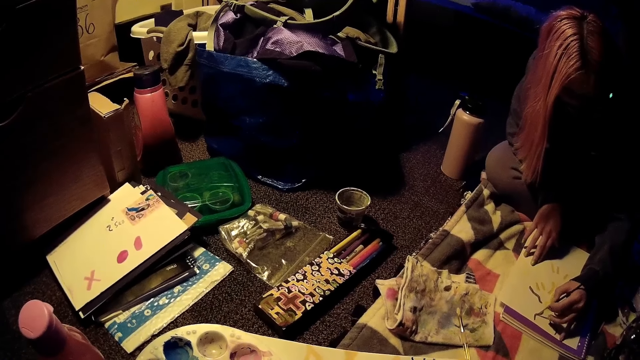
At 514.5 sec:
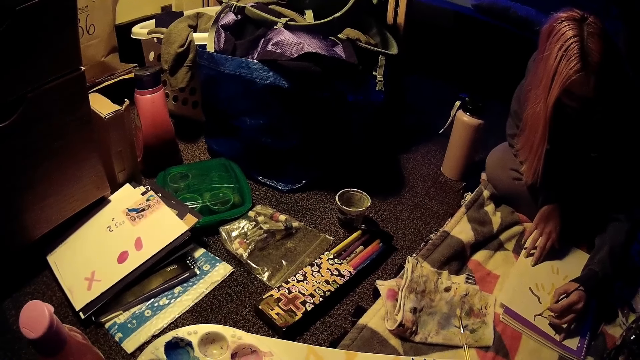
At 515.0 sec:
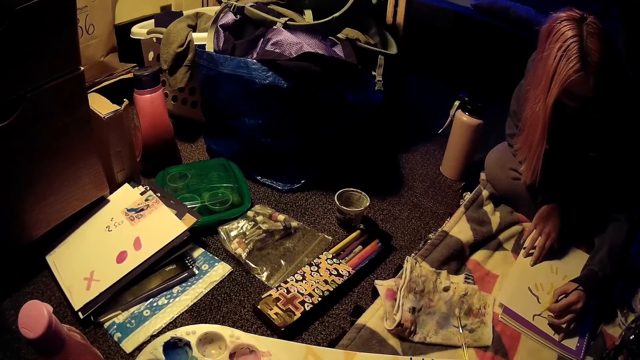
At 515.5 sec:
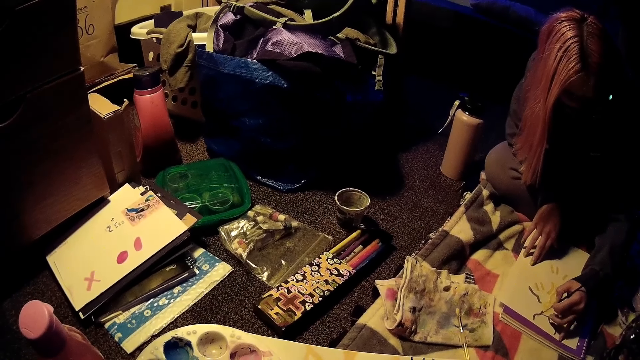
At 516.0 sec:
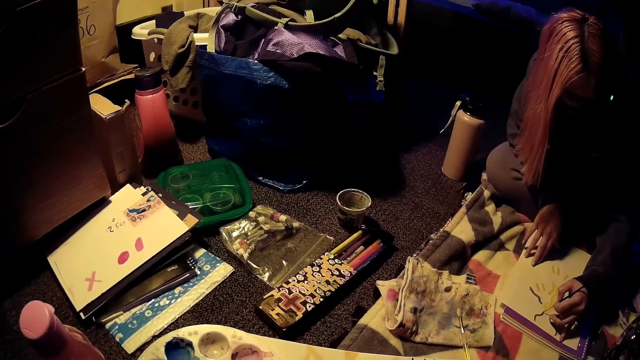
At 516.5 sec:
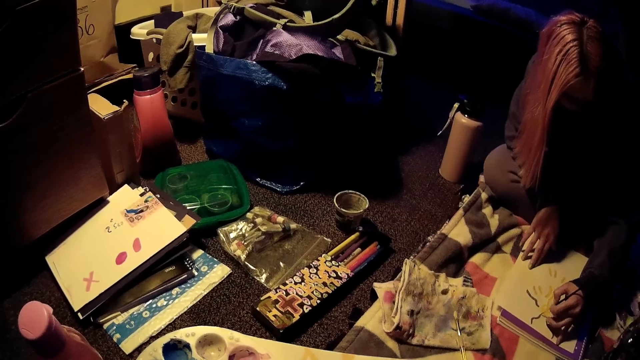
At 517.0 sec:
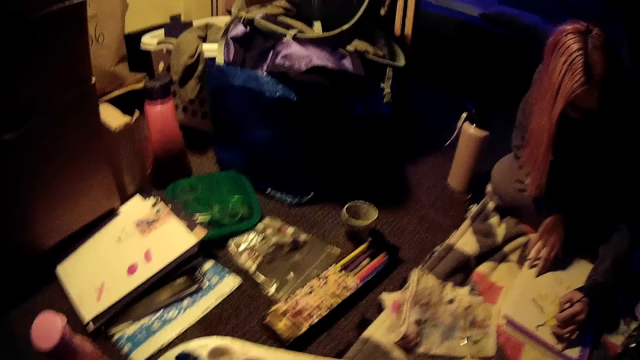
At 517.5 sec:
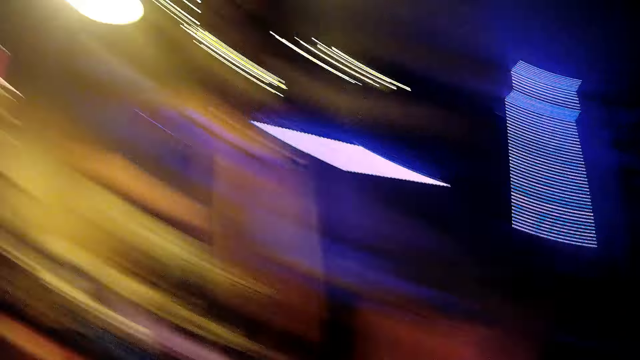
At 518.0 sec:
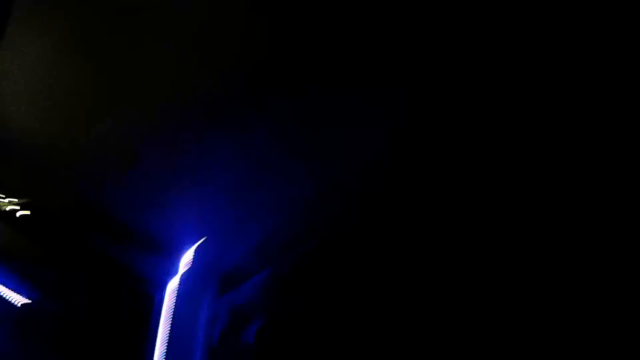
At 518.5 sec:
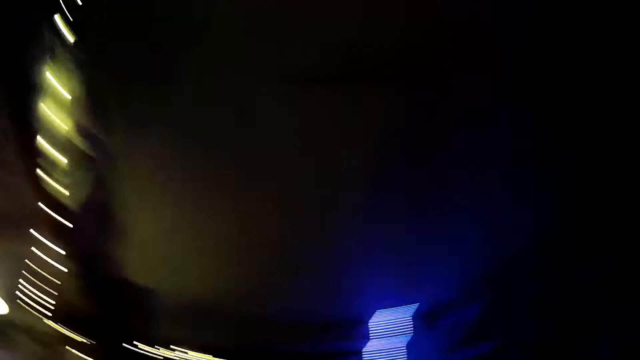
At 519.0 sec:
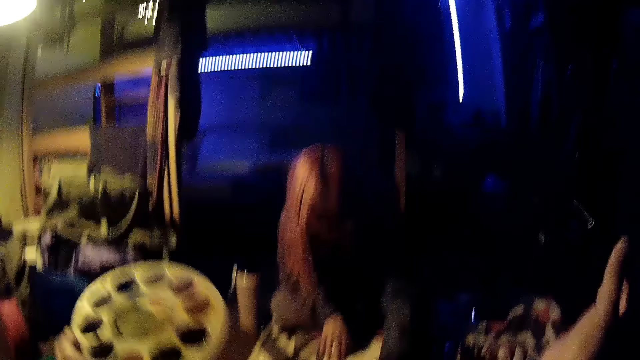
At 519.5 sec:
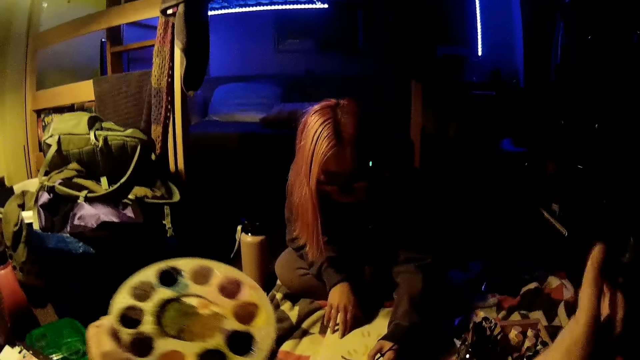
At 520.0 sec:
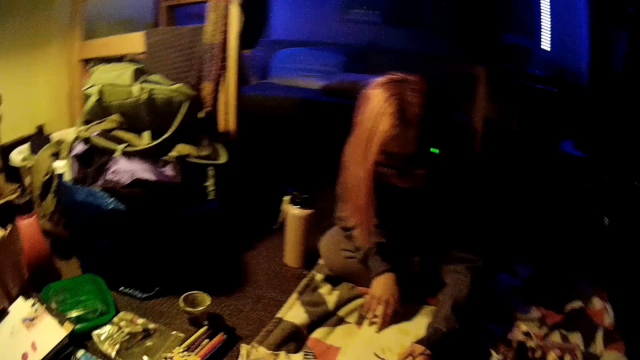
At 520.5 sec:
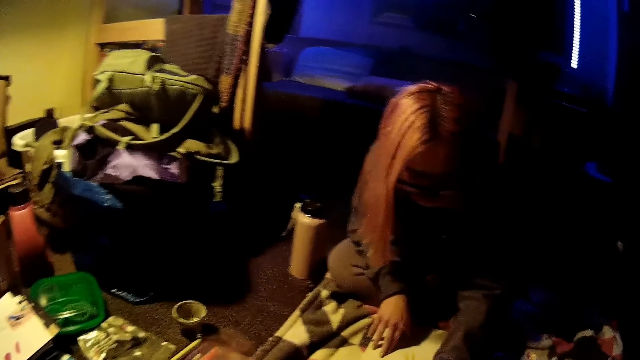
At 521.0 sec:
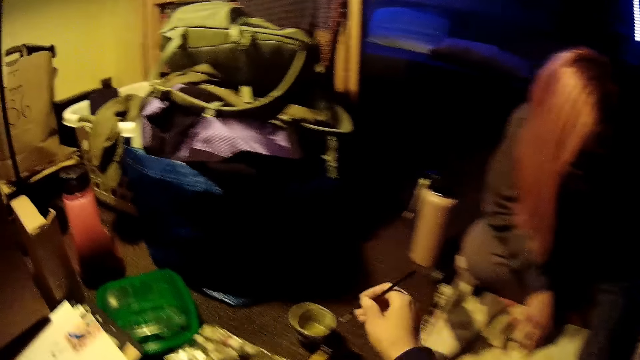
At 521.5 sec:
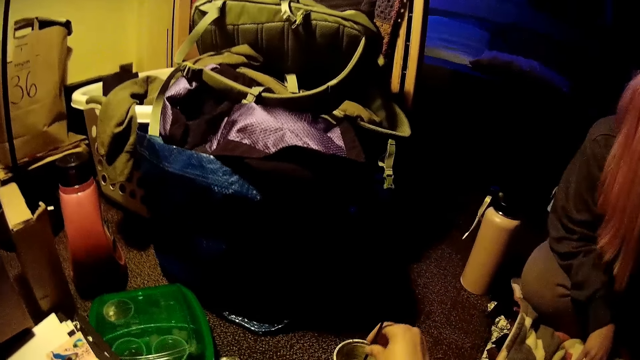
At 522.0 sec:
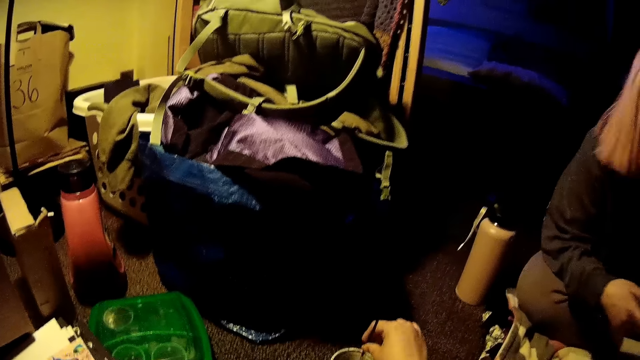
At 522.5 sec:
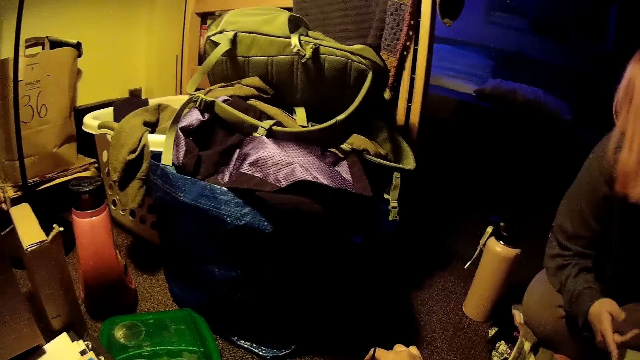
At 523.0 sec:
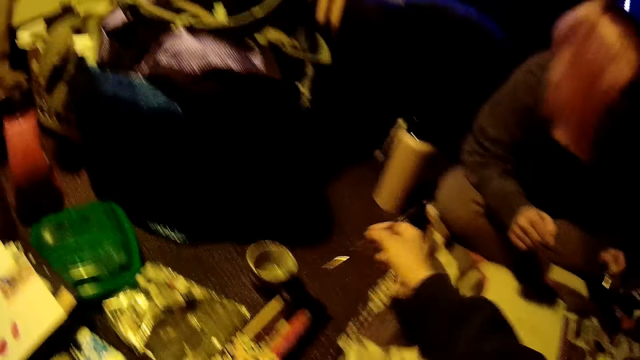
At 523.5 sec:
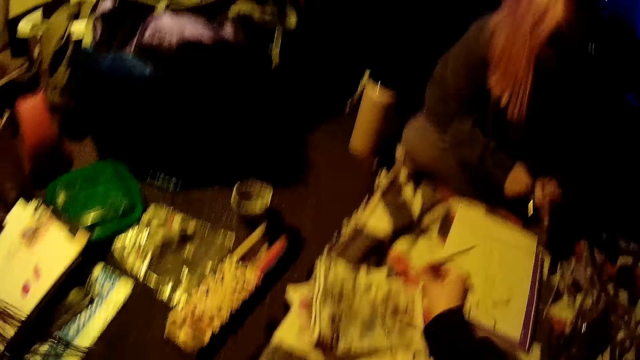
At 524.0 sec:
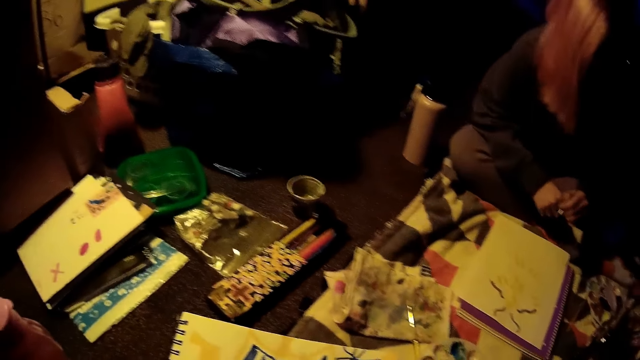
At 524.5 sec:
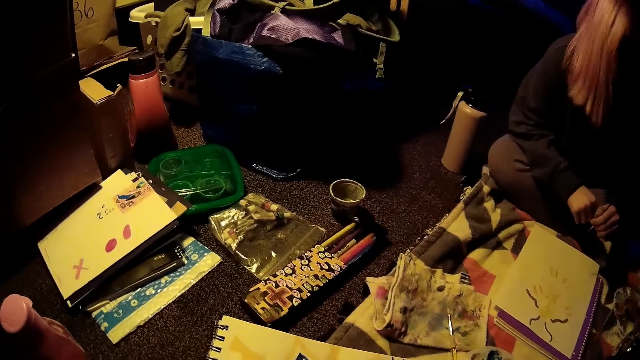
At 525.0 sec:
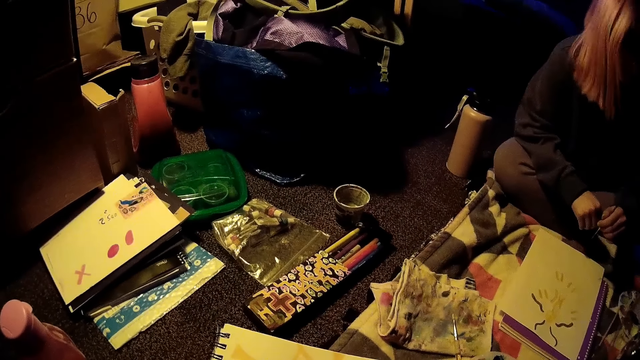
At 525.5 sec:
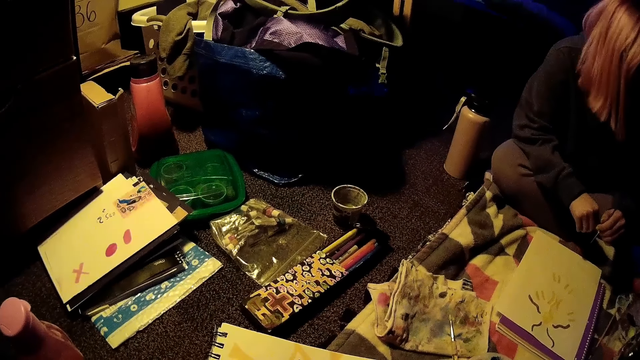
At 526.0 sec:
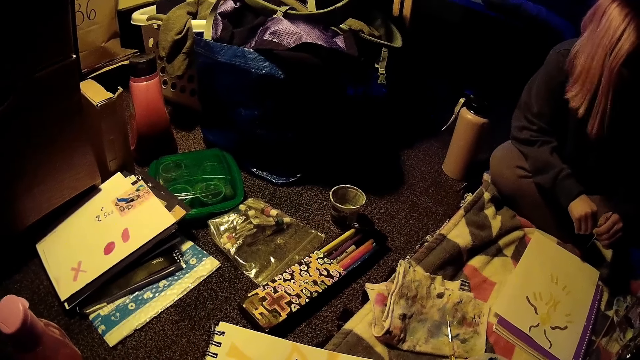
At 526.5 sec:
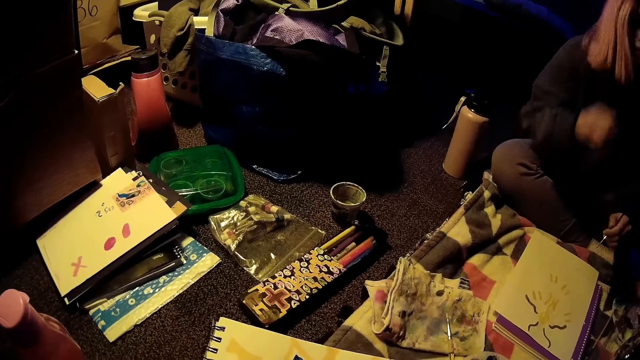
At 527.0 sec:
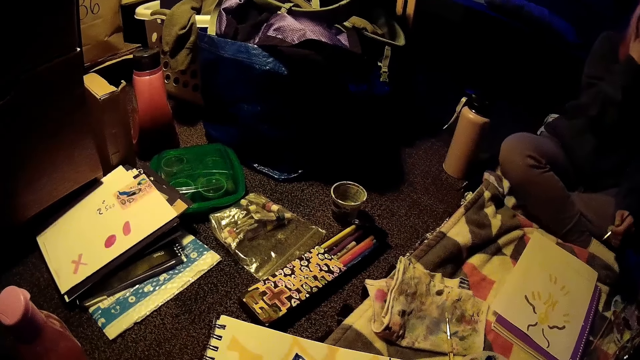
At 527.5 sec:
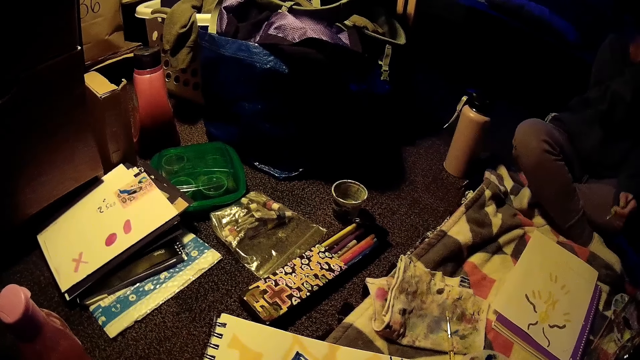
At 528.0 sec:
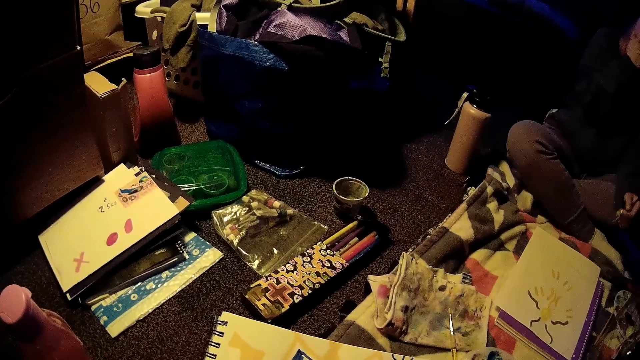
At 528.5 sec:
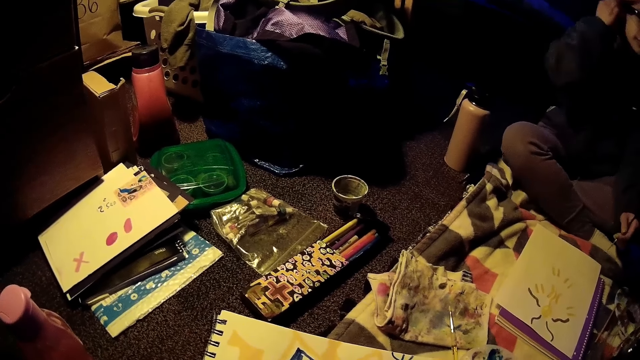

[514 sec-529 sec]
The camera wearer shakes the head. She moves the paint brush. She dips the paint brush in the tin. She stirs the brush in the cup with her right hand. She dries the brush on the towel on the ground with her right hand. A person moves her head. The person touches the face.

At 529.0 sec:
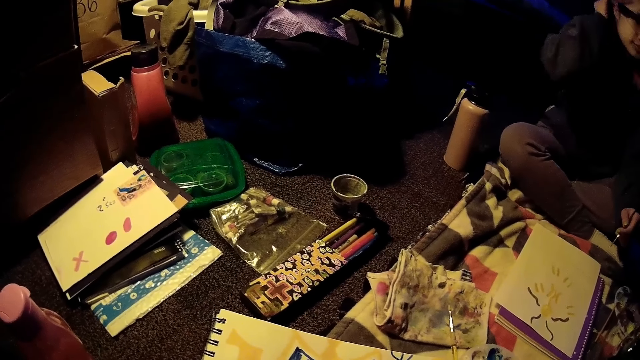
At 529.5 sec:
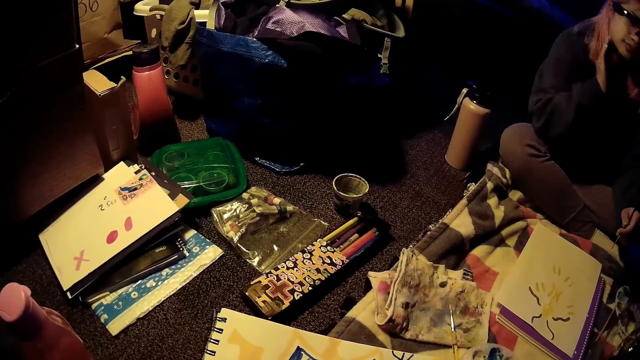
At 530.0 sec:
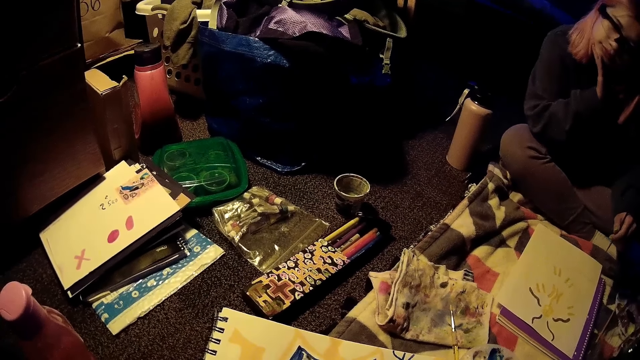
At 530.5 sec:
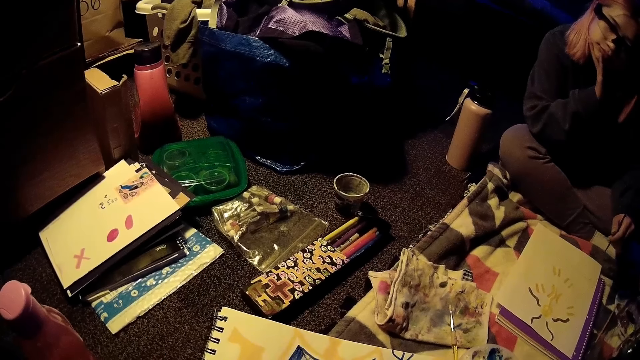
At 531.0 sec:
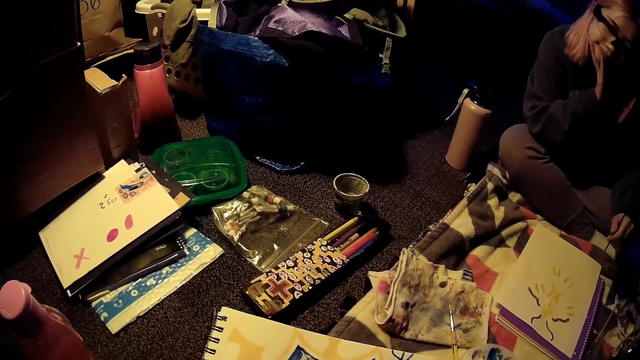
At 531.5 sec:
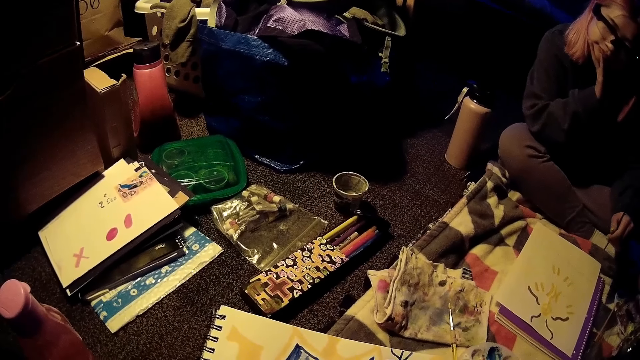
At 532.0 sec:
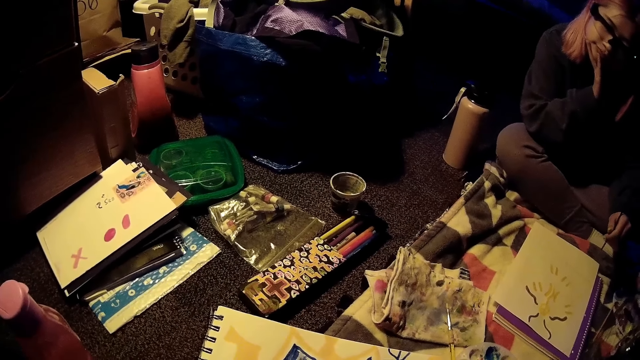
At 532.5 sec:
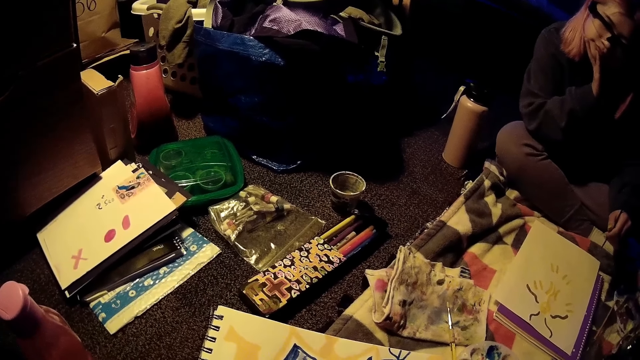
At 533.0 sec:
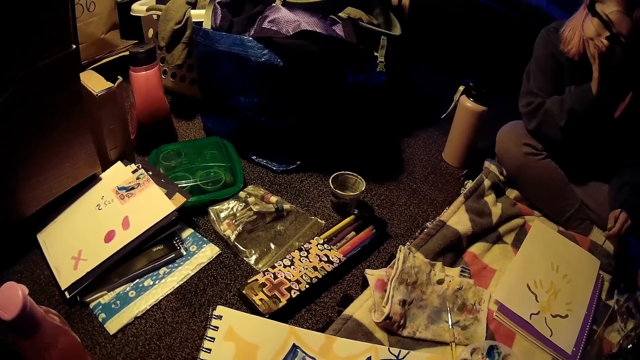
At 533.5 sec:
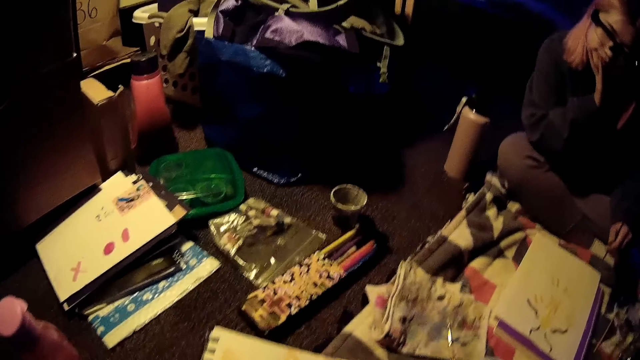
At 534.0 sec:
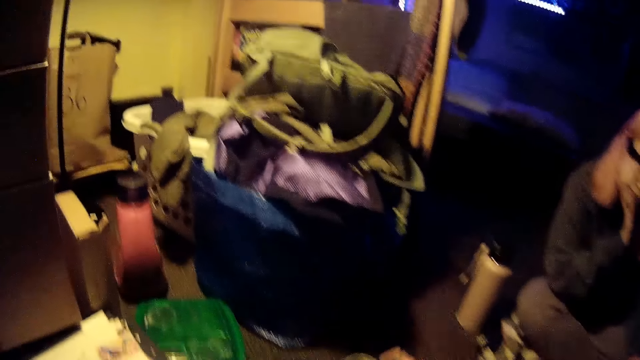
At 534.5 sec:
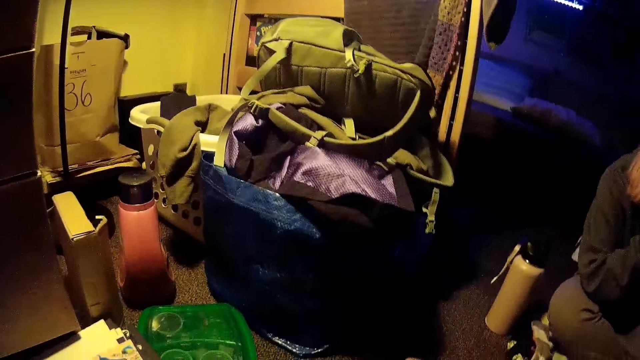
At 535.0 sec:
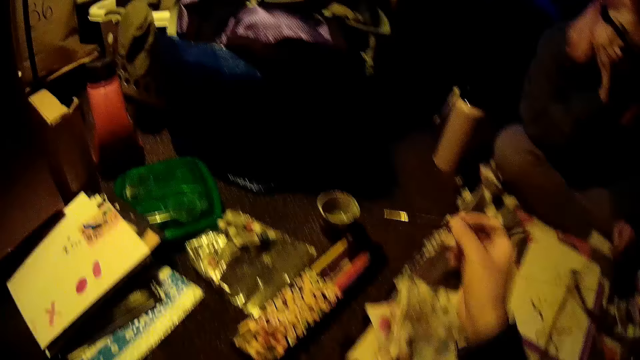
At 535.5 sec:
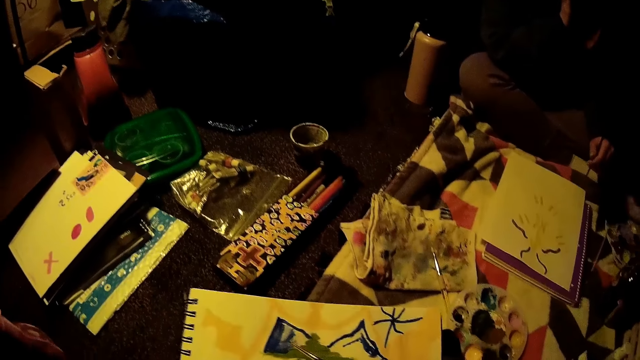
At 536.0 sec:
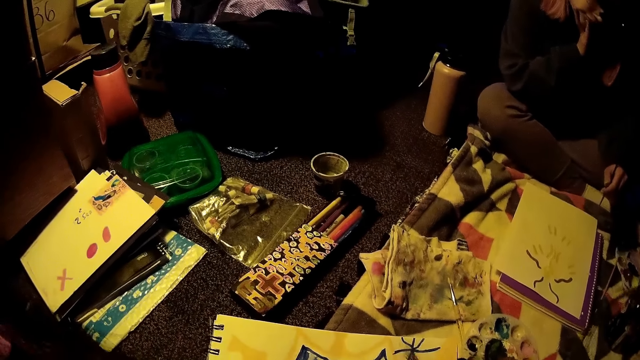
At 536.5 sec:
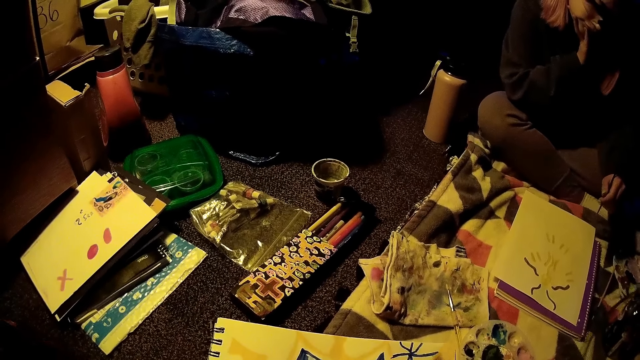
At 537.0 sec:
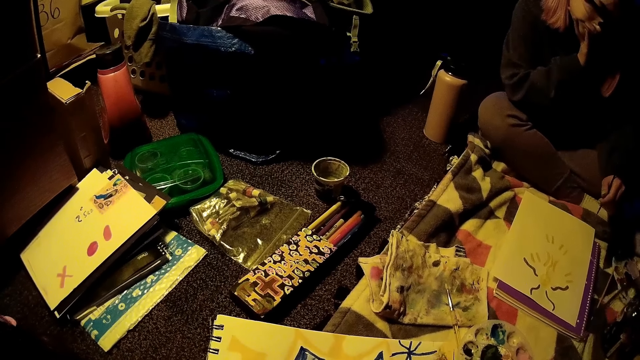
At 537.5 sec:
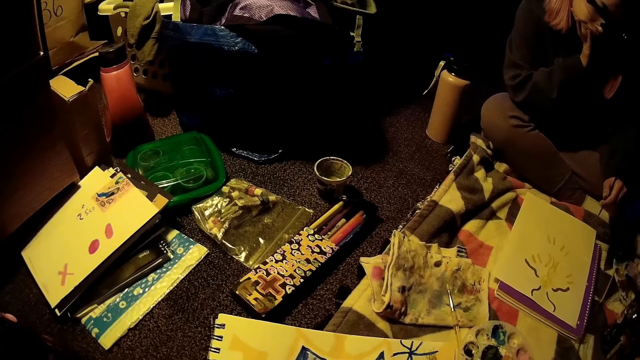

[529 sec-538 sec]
The camera wearer paints with the brush in her right hand. She dips the brush in the cup with her right hand. She paints on the paper.
